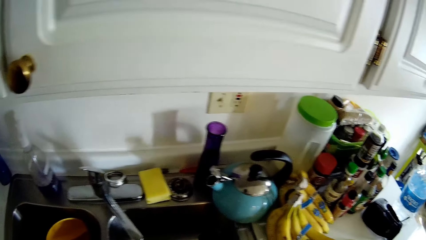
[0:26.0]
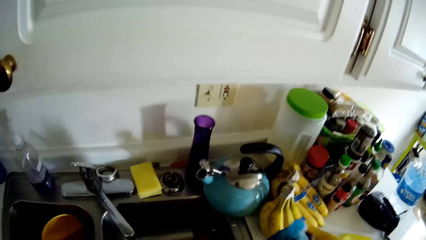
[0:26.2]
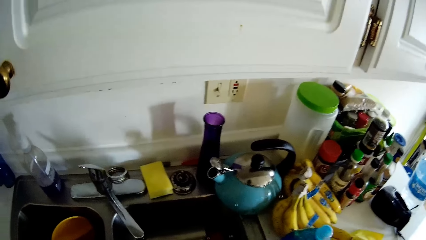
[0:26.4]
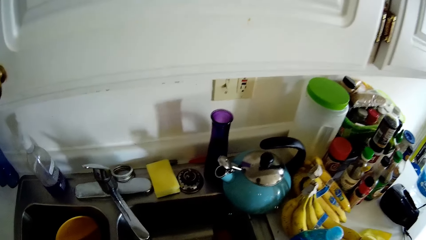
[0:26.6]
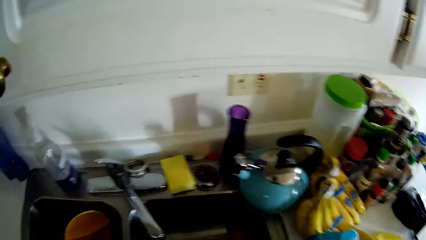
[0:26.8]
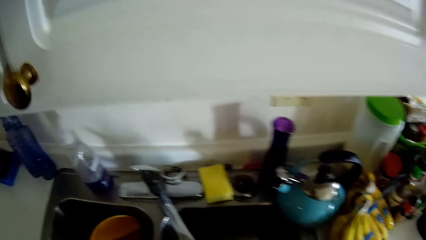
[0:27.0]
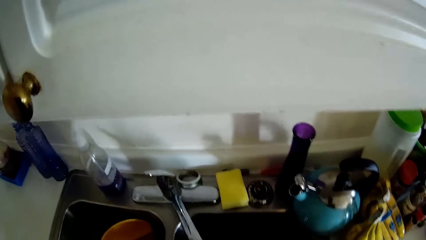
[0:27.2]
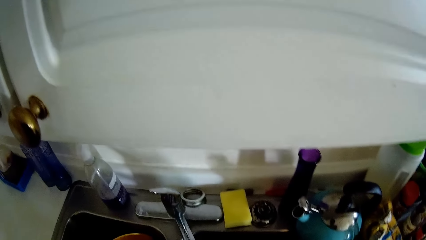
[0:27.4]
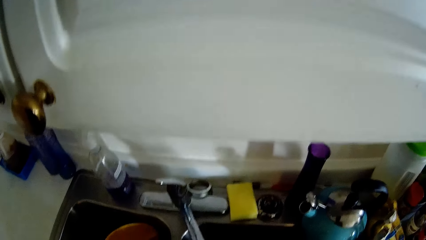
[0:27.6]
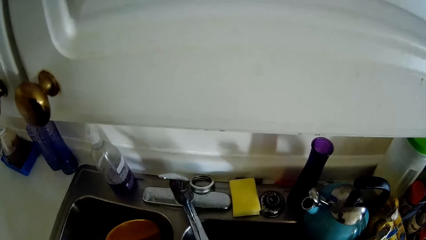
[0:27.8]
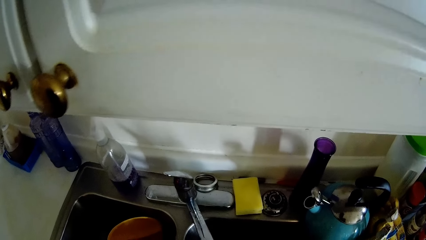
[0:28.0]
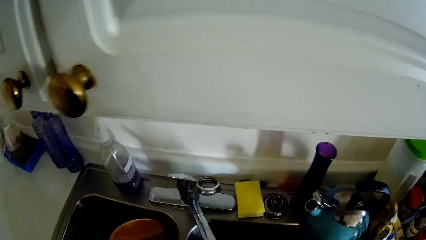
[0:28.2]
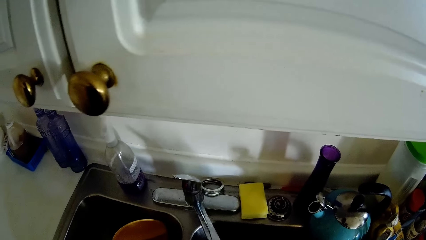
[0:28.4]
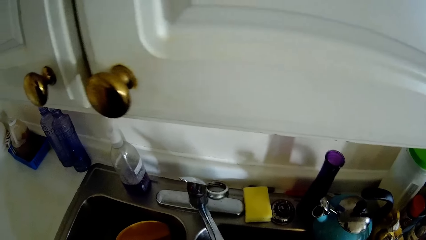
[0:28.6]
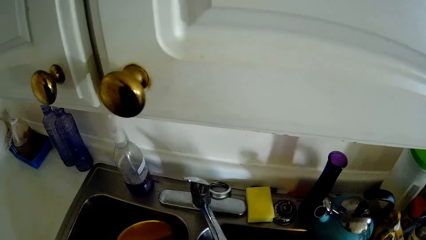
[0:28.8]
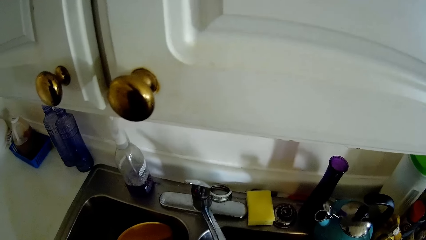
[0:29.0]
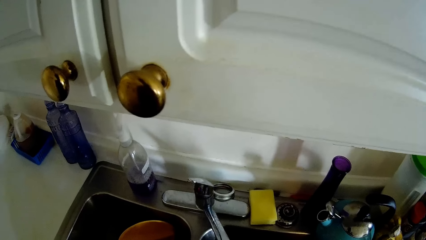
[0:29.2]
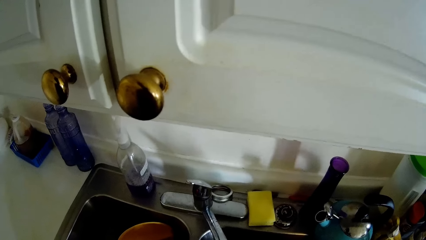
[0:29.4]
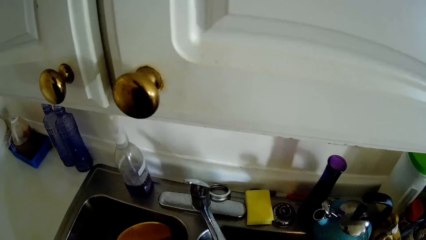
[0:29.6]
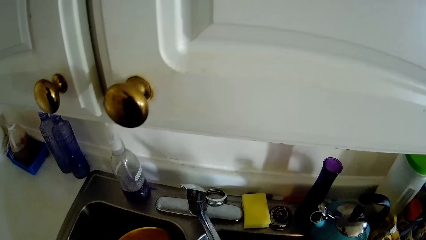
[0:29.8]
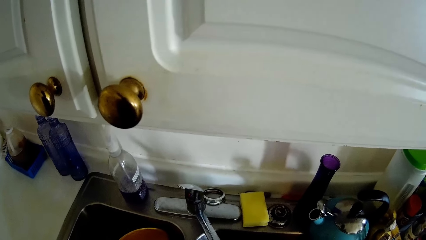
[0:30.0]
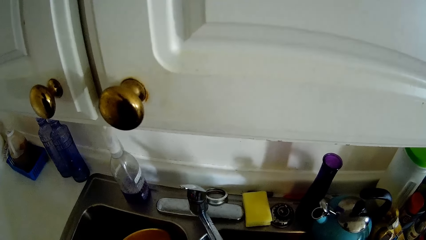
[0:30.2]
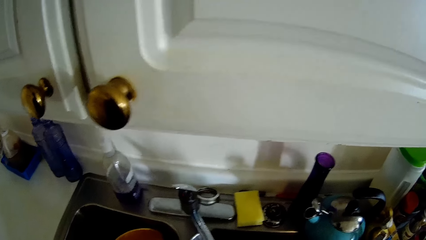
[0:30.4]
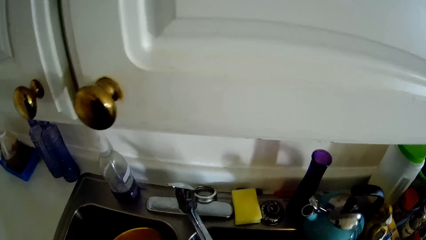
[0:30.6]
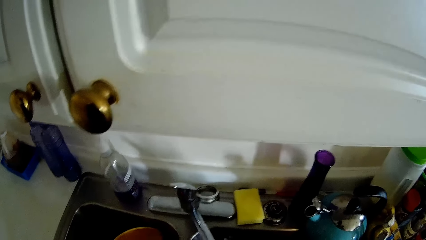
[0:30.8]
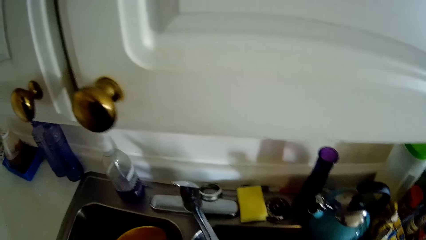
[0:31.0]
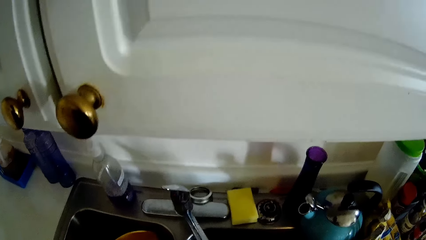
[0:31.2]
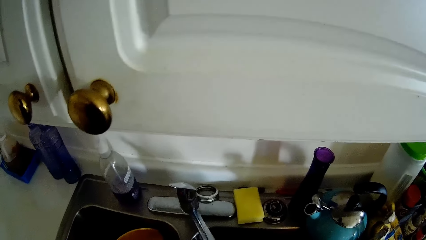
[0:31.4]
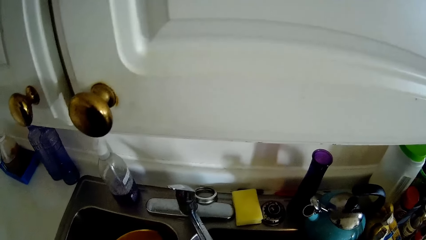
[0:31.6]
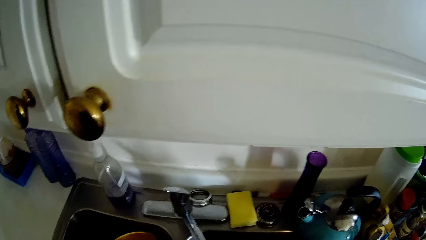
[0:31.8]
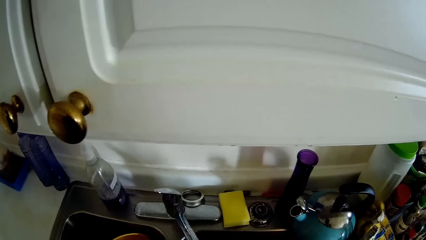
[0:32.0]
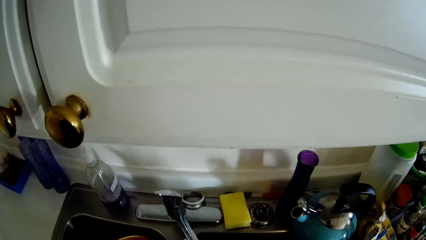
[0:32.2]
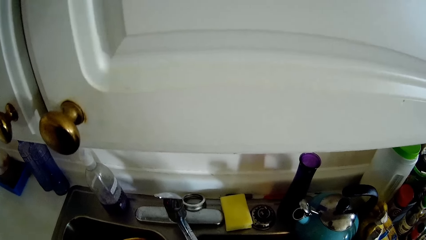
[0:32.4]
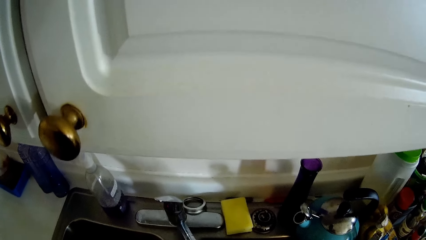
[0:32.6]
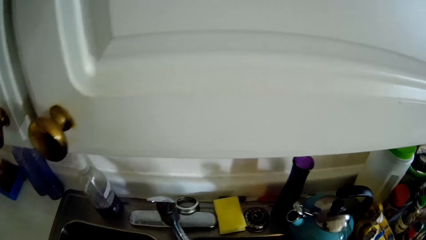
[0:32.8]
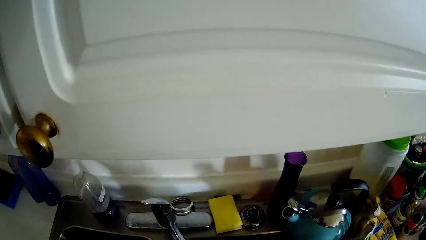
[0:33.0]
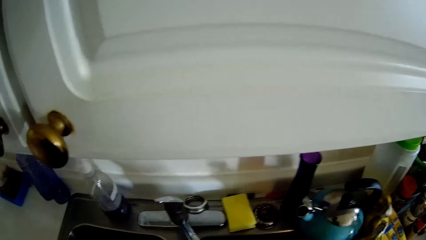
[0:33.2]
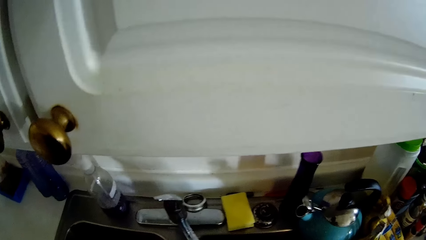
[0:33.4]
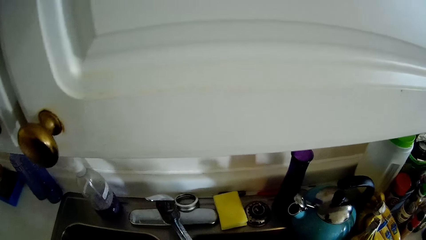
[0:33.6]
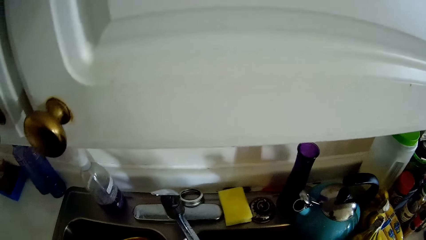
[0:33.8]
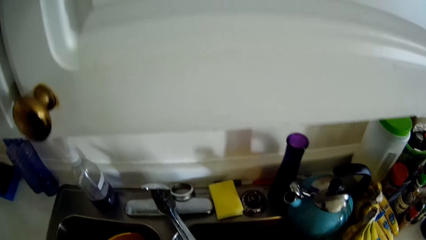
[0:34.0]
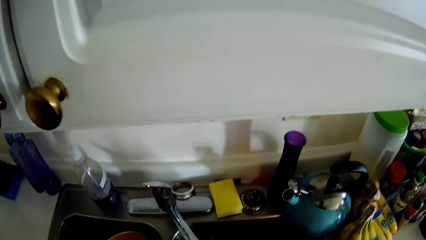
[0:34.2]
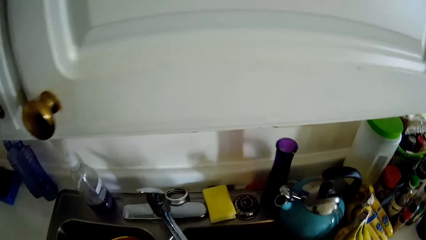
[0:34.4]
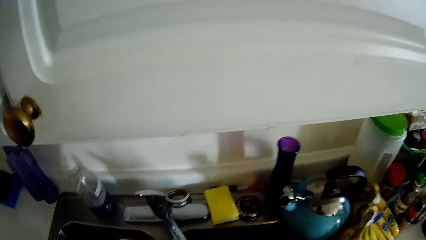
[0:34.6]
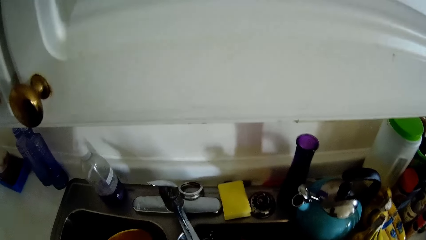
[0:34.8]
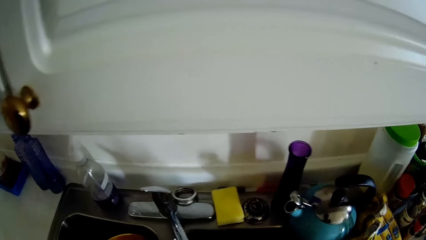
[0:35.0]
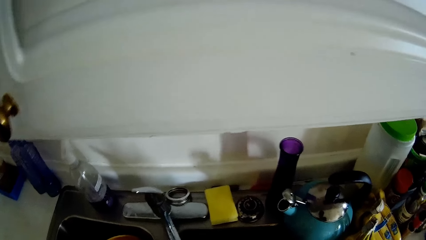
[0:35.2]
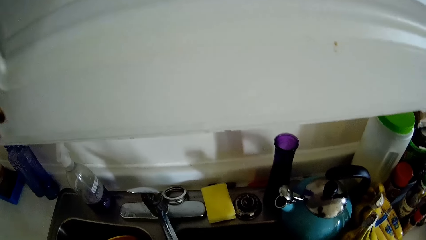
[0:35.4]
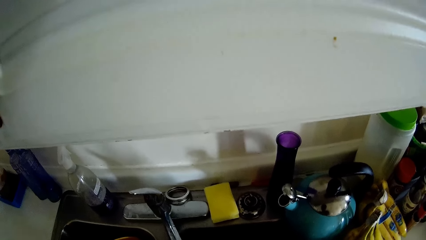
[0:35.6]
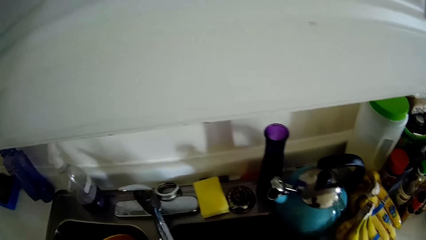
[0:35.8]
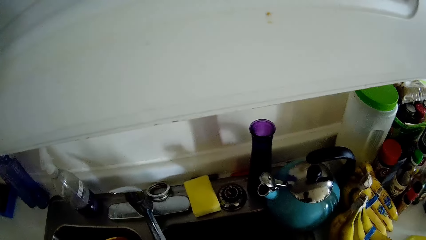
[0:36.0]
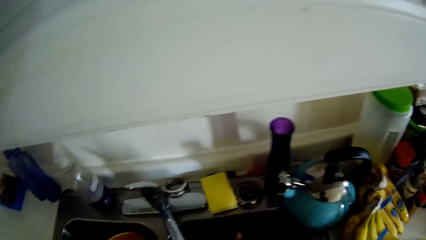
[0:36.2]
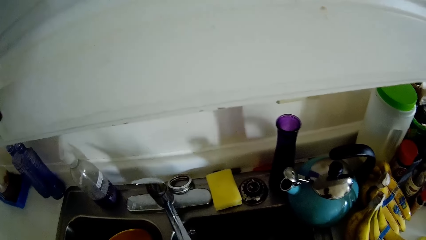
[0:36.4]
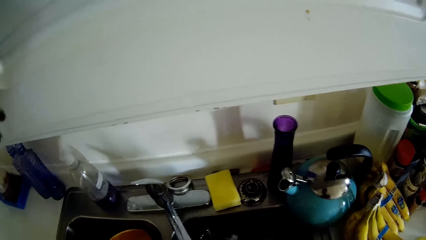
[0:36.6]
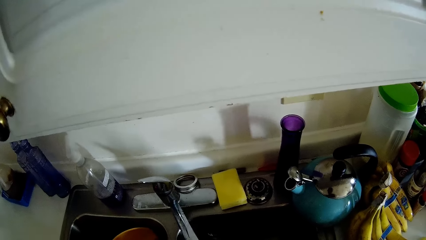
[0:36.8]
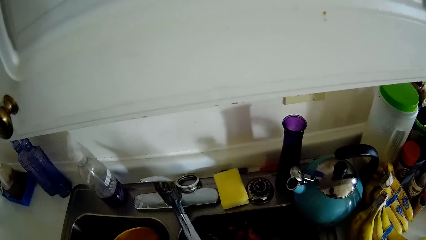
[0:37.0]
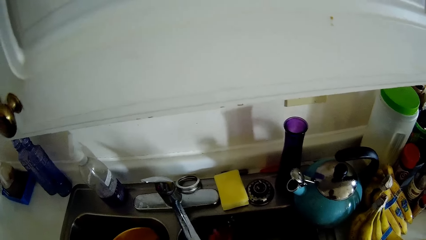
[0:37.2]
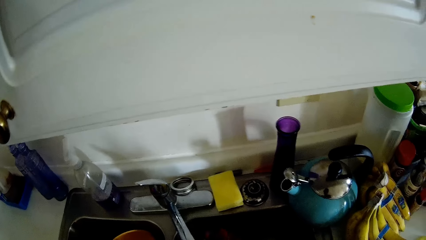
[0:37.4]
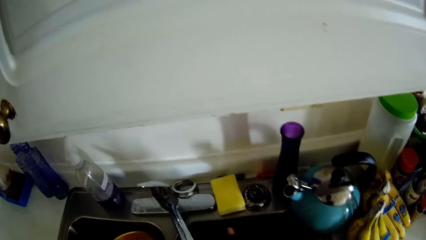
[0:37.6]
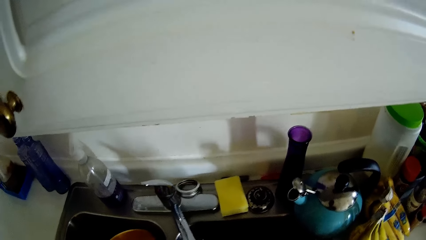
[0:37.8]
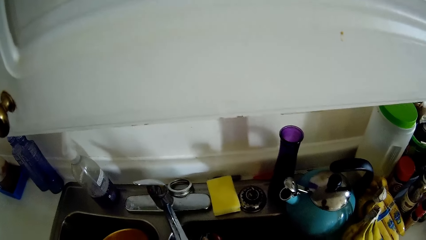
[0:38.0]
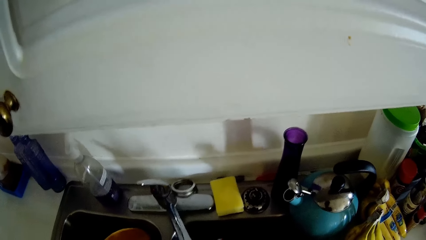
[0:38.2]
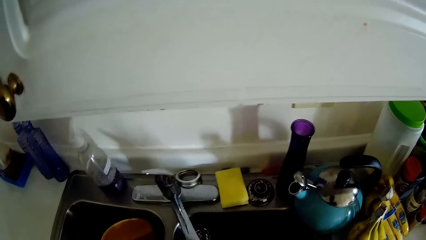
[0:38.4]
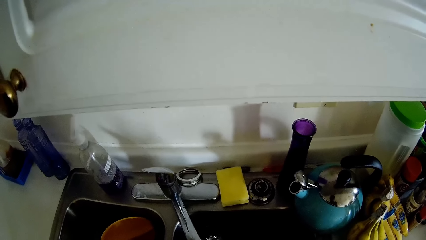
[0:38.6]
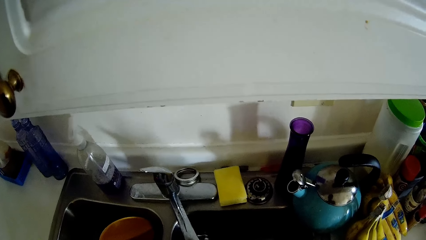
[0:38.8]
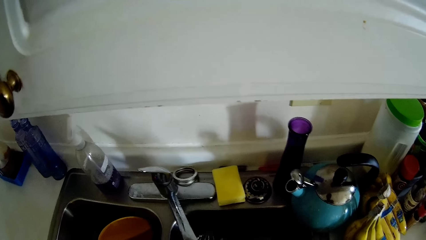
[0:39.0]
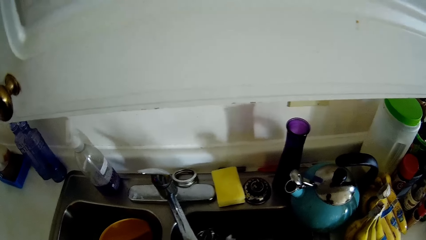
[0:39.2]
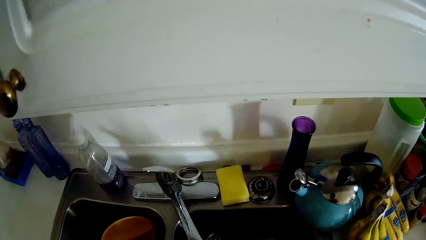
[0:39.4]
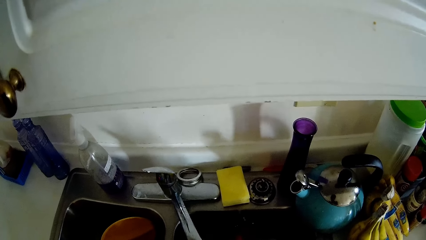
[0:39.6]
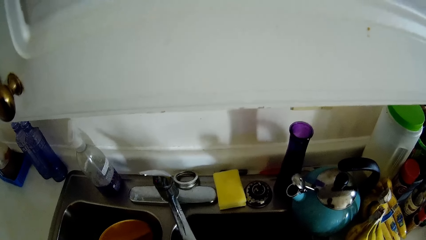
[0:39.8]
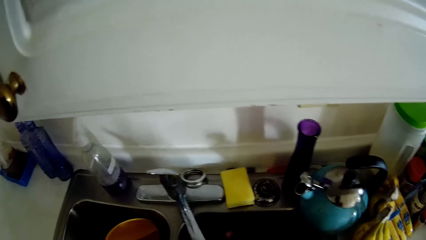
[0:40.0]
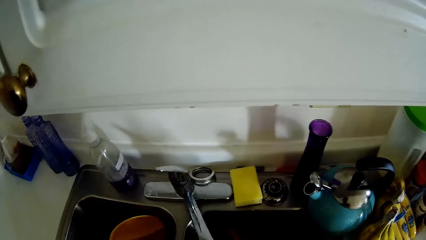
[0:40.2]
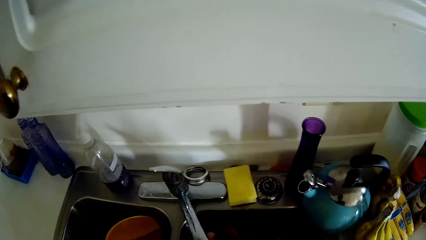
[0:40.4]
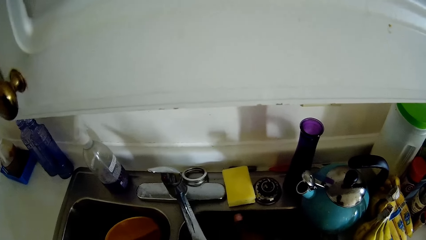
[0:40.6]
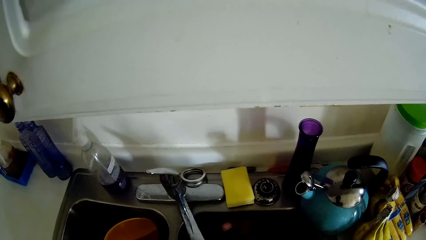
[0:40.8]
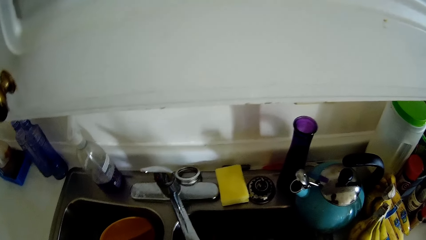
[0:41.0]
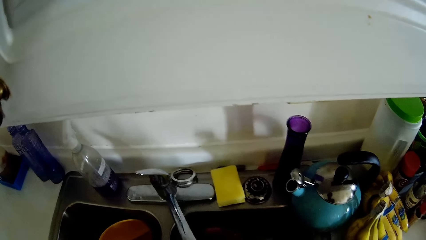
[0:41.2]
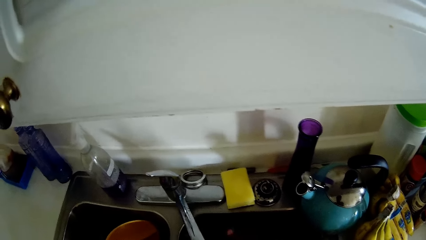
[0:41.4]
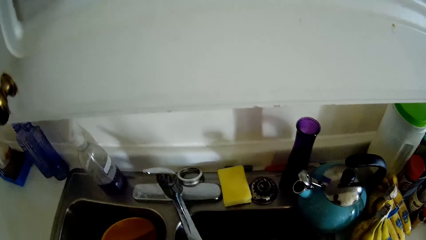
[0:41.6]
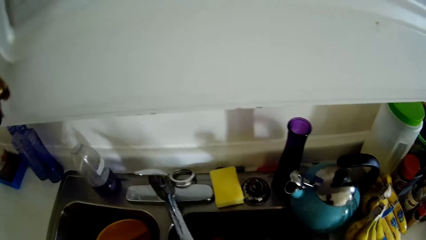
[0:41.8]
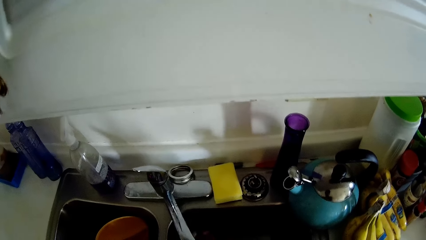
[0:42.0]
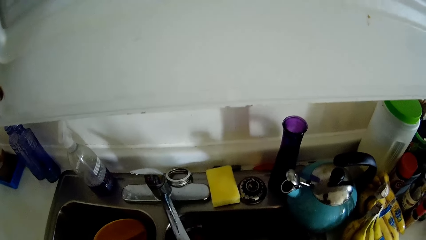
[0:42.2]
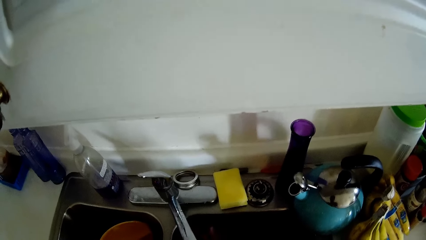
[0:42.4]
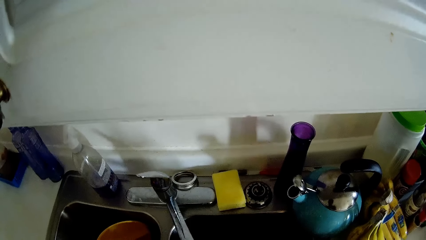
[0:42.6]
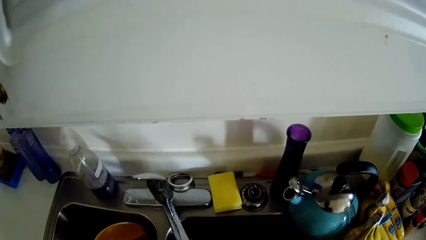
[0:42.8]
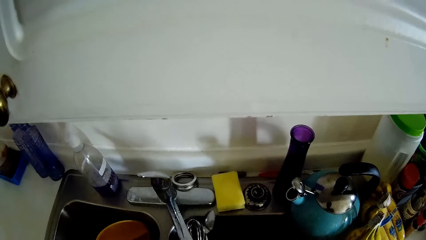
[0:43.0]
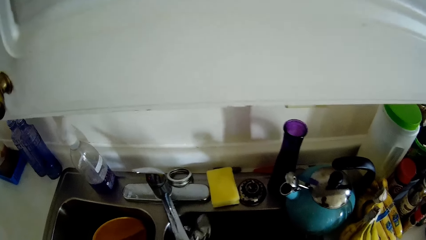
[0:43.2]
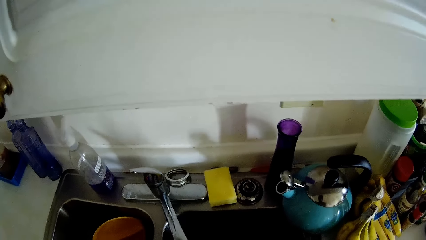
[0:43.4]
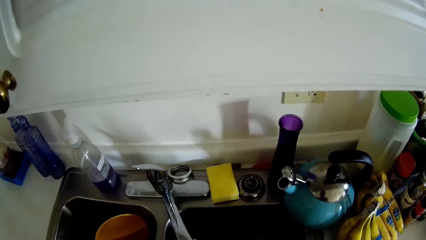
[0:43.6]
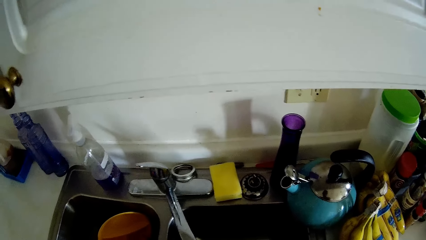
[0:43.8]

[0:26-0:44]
The camera wearer places the bottle of liquid soap on the sink with her right hand. She rinses spoons with water from the tap with her hands.
